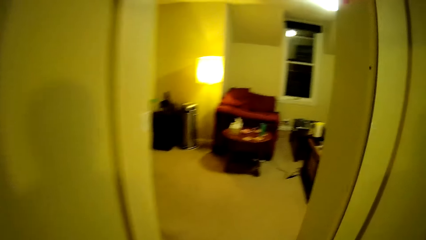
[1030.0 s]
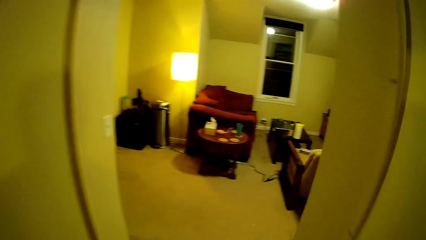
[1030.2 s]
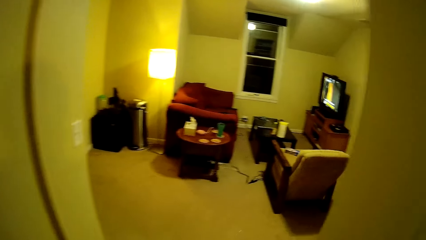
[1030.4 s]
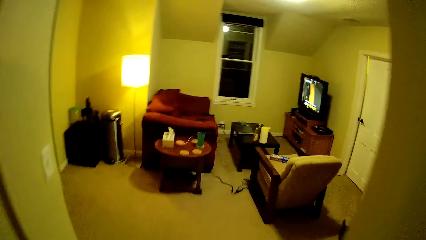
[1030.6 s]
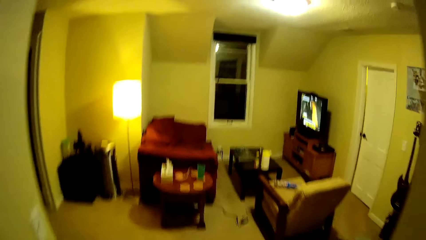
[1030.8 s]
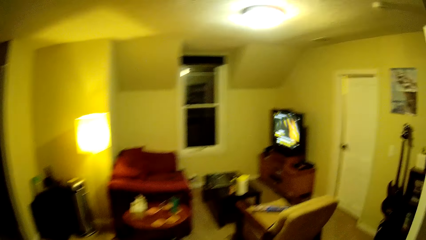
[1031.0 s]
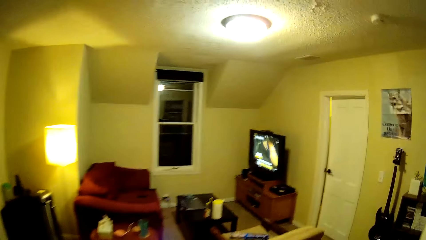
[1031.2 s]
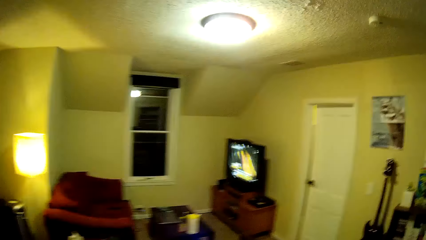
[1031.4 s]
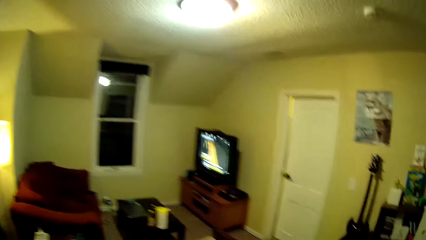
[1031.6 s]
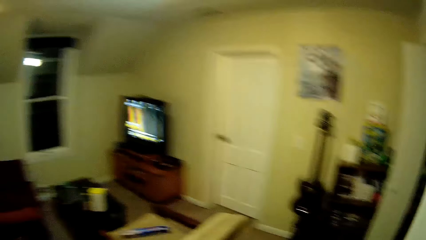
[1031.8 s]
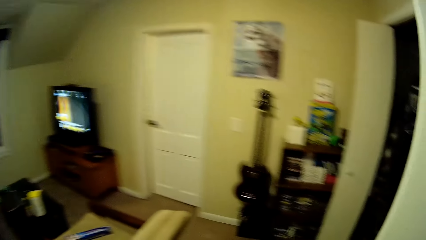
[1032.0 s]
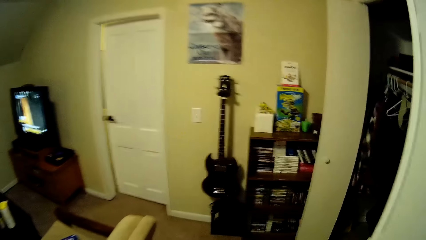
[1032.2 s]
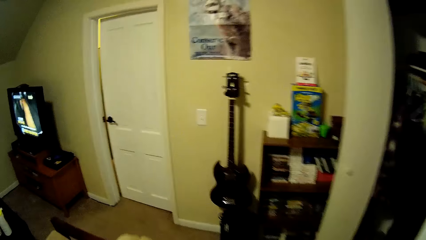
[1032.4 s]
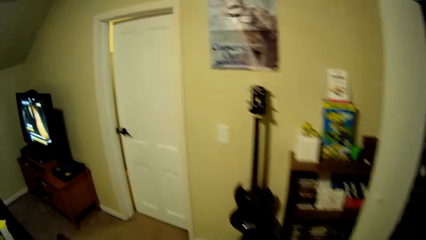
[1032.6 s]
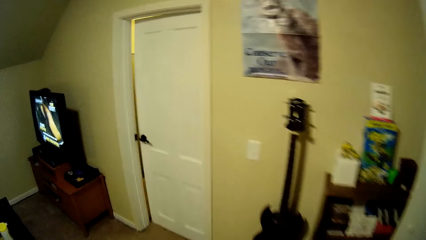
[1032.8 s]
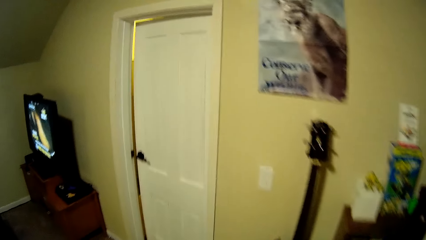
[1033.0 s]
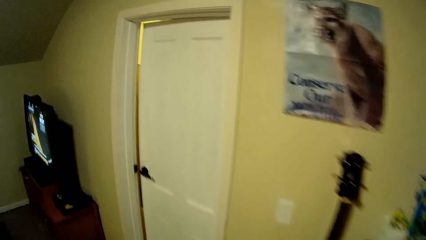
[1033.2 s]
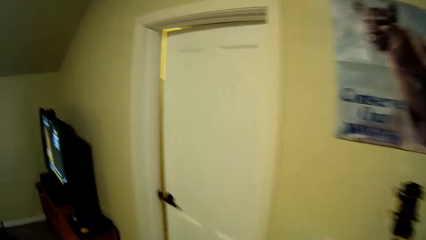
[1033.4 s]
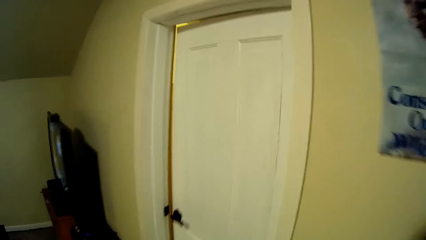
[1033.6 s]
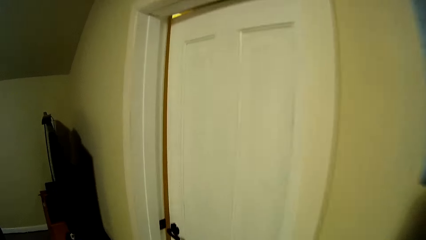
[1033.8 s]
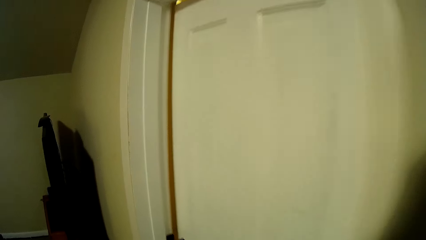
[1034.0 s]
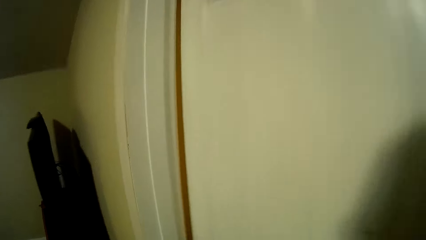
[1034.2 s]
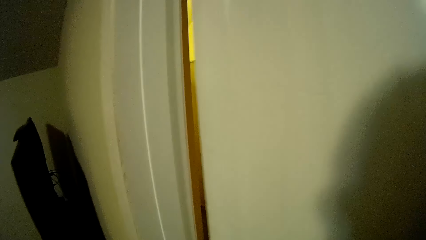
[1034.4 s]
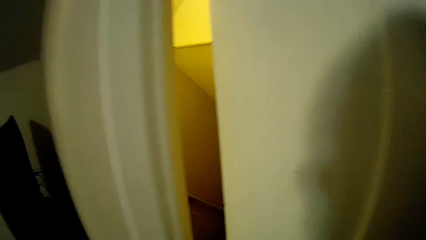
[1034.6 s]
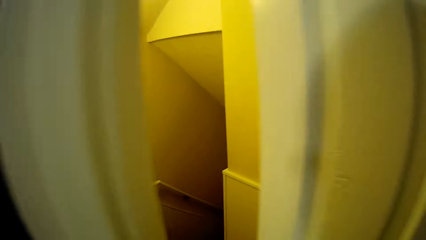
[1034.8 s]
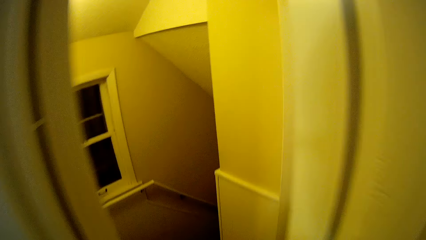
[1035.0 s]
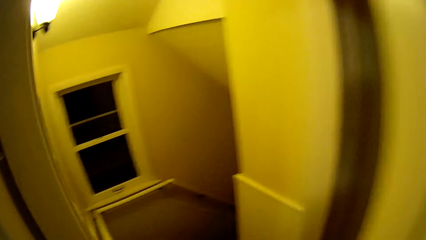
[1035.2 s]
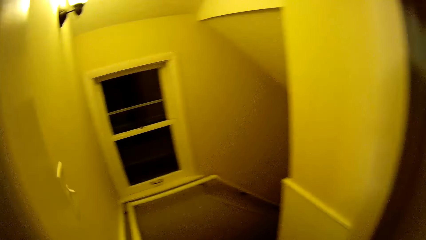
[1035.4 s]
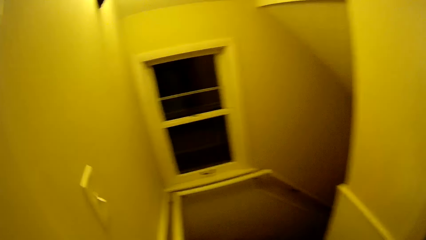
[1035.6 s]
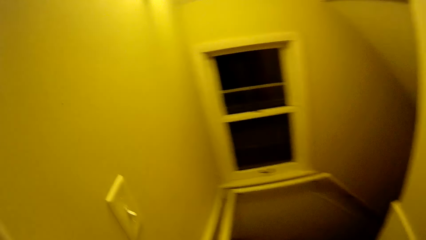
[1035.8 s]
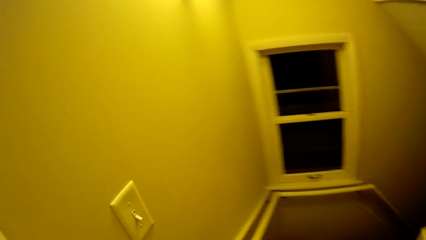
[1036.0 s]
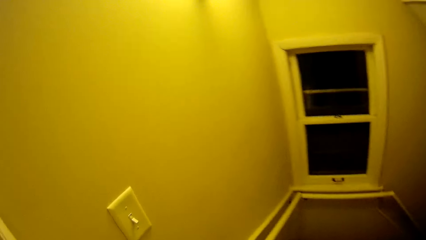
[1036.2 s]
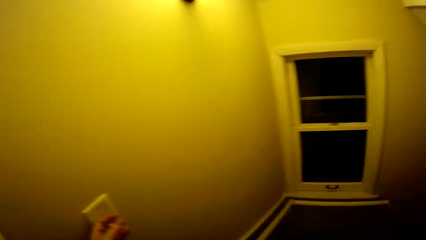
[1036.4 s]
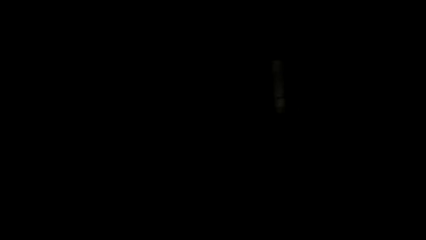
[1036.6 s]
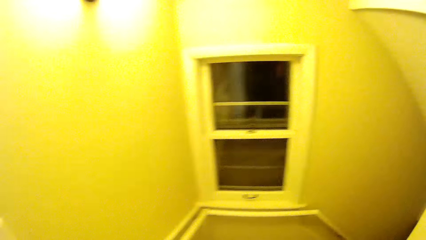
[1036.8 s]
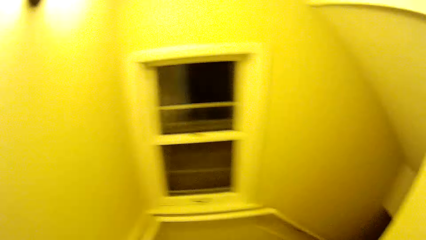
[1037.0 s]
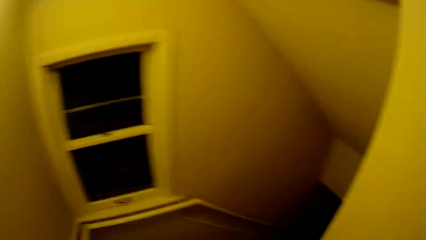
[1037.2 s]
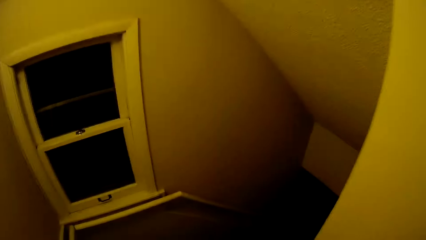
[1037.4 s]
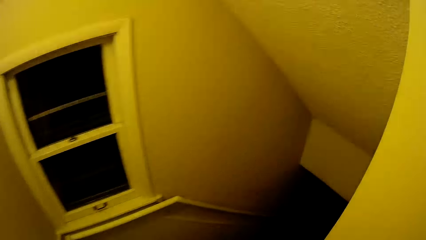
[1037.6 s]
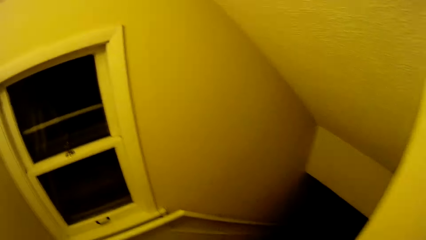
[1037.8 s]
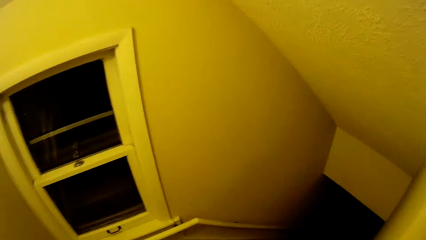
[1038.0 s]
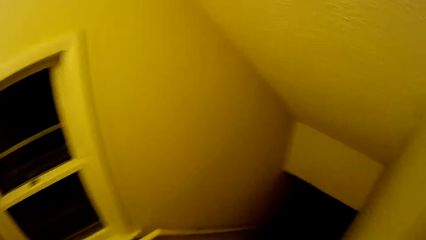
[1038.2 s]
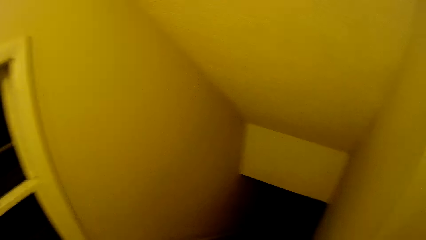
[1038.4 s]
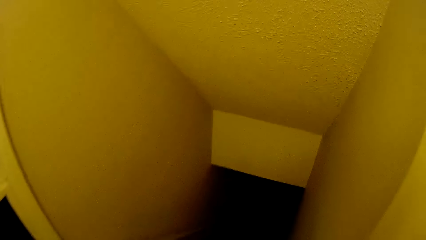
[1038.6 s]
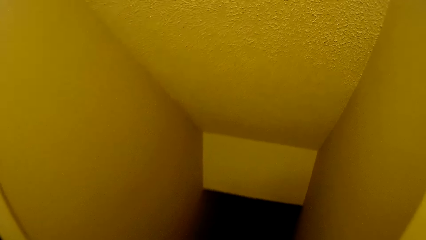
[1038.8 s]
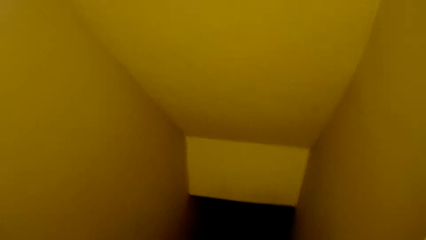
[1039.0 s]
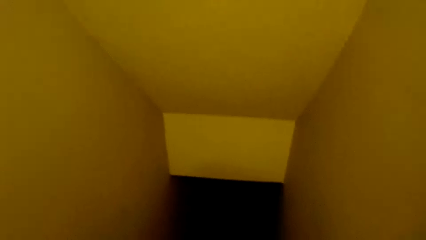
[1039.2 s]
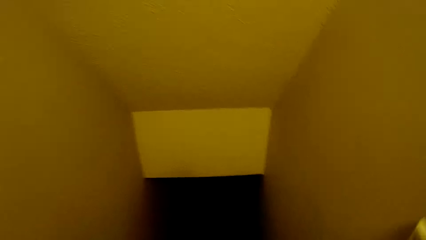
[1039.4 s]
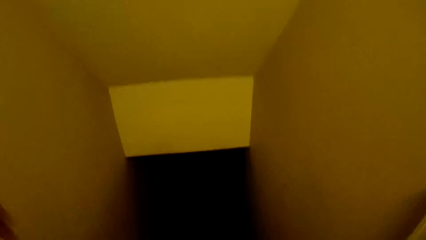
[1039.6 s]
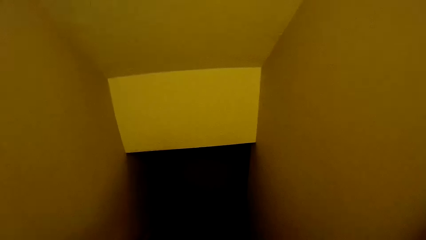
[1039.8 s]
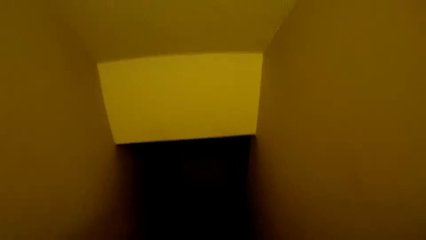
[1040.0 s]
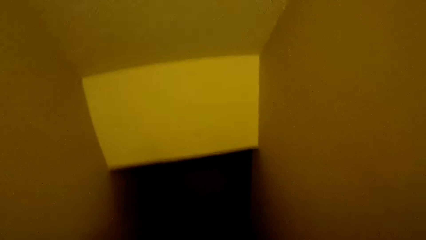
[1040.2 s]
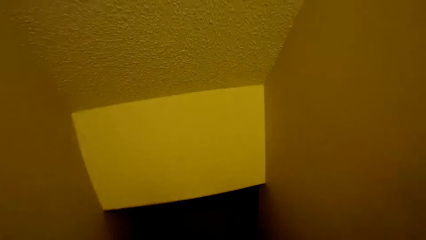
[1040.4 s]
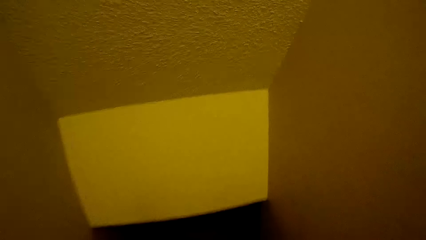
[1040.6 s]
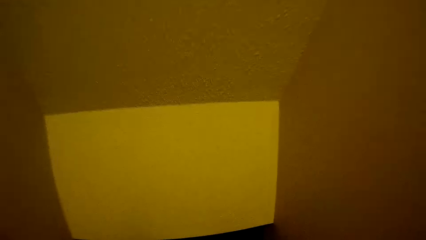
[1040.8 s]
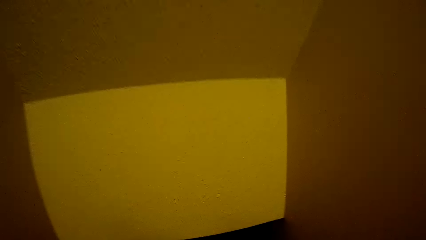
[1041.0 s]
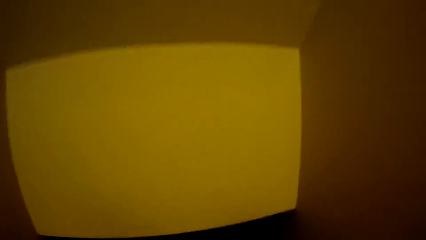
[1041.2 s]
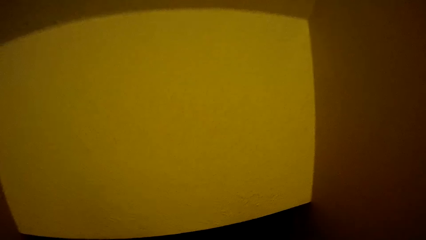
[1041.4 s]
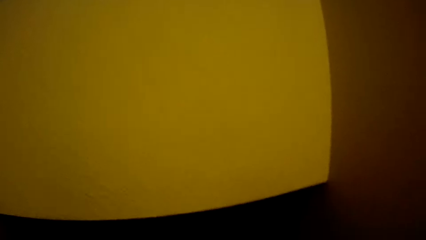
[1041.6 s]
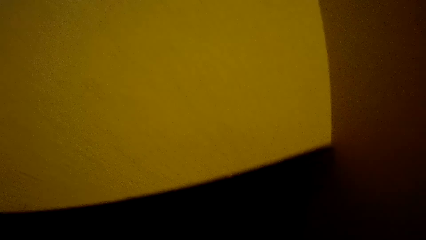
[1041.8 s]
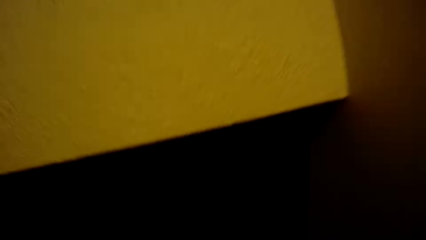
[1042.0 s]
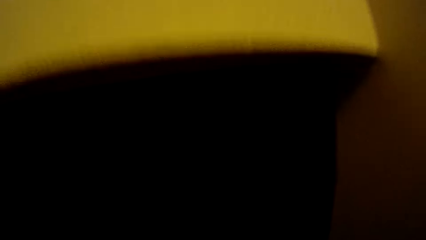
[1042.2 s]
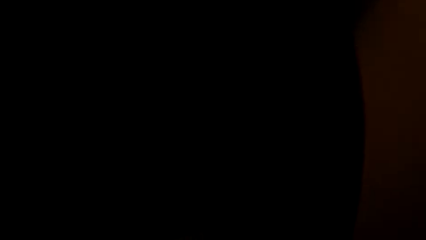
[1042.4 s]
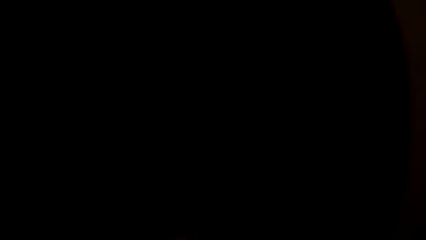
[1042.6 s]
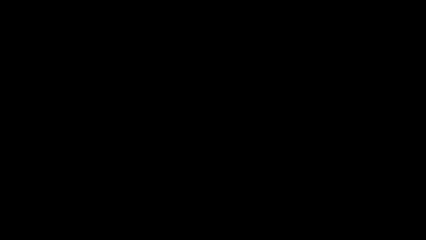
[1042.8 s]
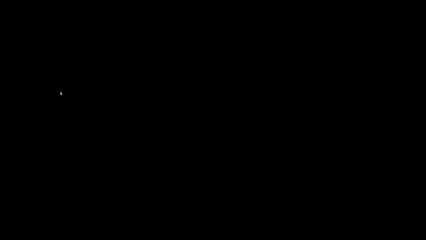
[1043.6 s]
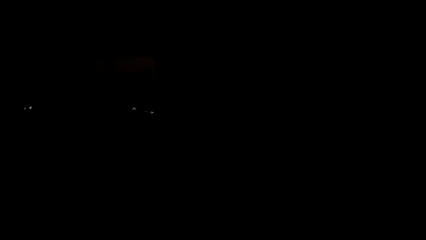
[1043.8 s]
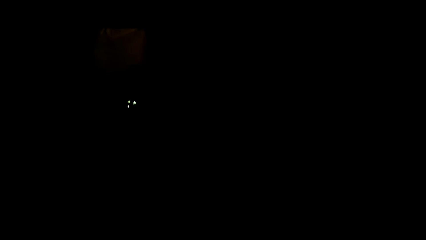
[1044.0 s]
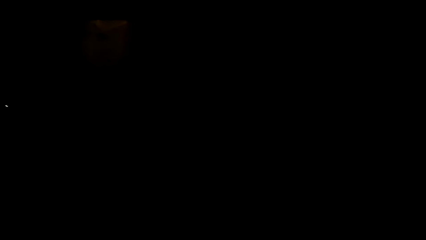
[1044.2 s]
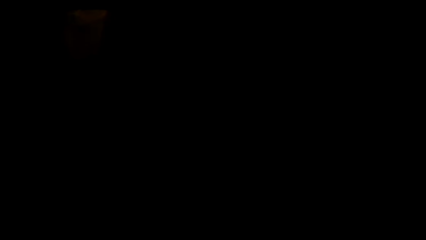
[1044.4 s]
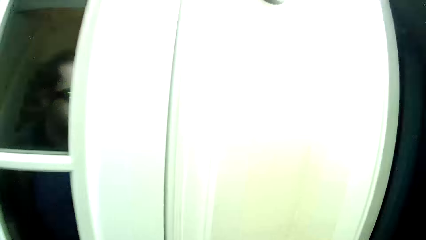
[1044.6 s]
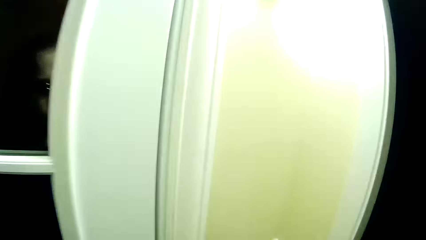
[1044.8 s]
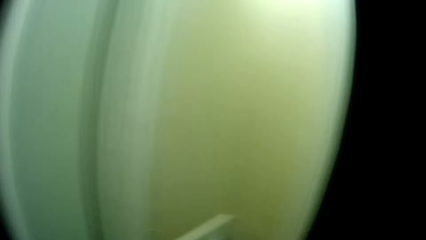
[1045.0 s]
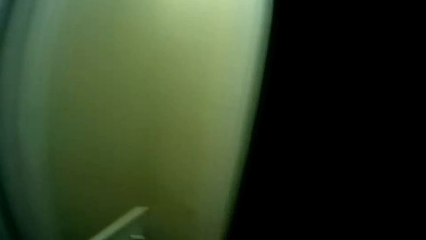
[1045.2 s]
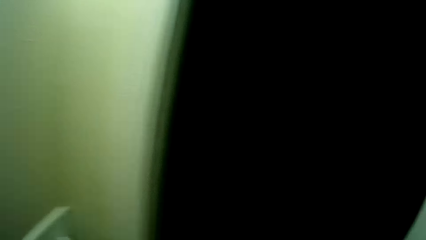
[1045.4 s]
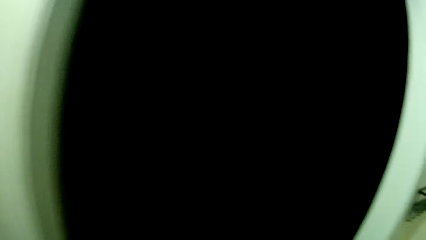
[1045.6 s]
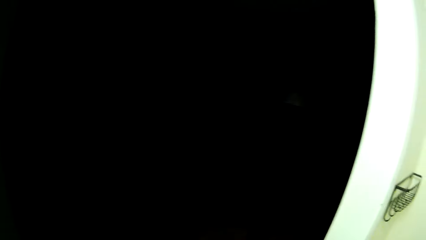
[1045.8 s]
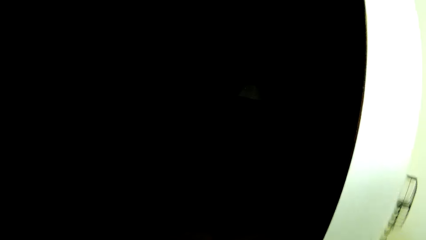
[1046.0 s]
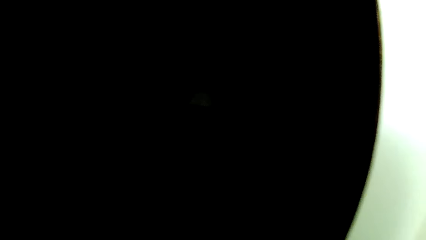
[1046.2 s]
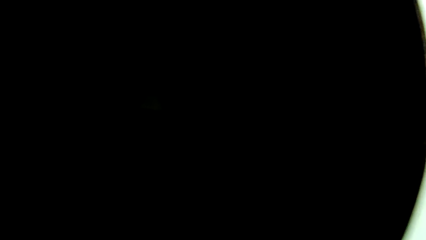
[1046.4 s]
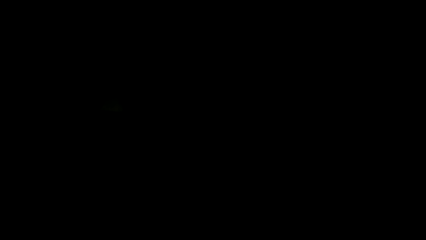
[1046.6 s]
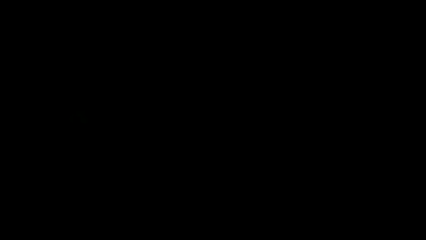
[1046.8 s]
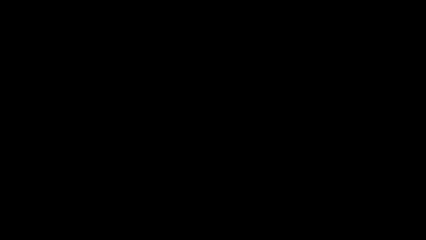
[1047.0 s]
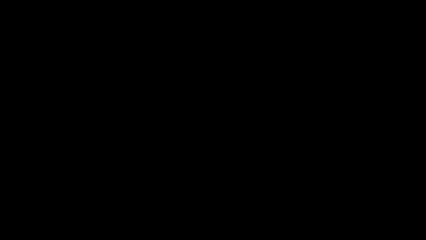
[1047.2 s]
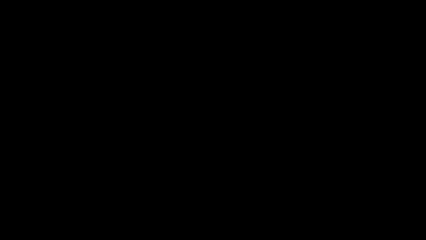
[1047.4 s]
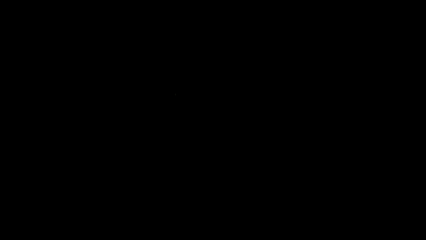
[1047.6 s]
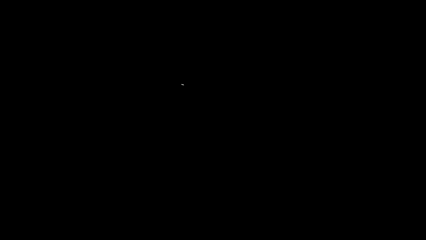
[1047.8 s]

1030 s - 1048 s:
The camera wearer turns around. He walks towards the chair, towards the living room. He opens the door. He puts on the lights. He walks down the stairs. He puts the light on in the room.
